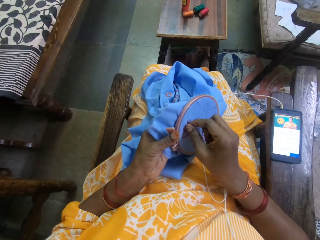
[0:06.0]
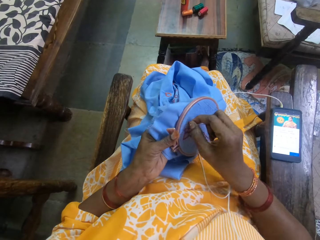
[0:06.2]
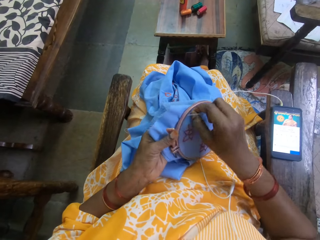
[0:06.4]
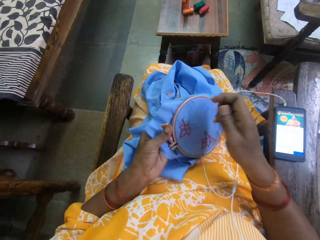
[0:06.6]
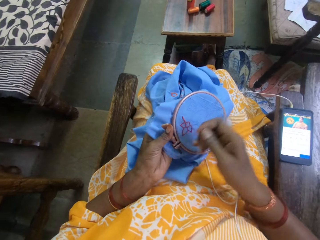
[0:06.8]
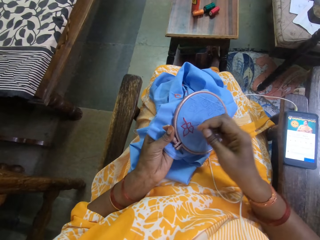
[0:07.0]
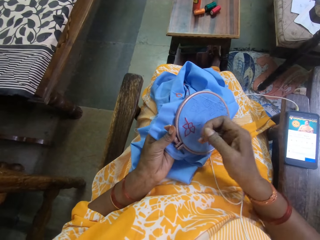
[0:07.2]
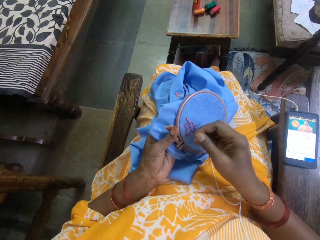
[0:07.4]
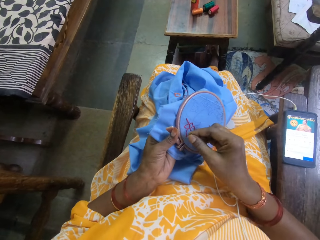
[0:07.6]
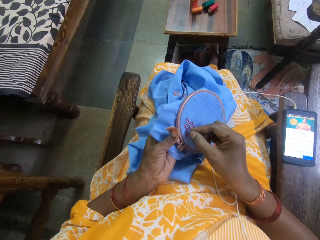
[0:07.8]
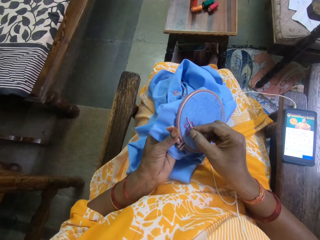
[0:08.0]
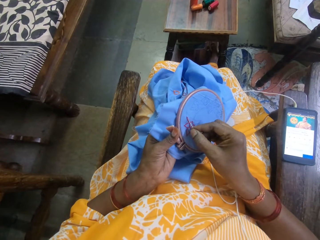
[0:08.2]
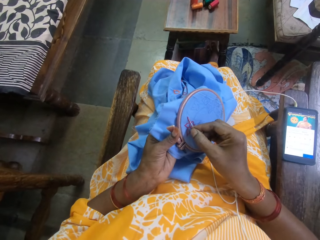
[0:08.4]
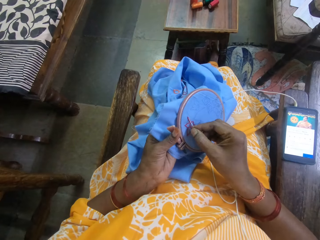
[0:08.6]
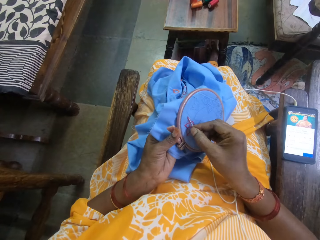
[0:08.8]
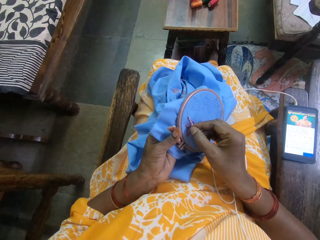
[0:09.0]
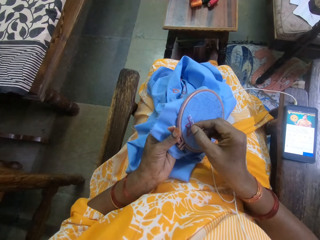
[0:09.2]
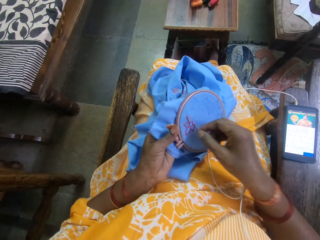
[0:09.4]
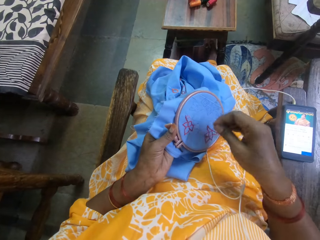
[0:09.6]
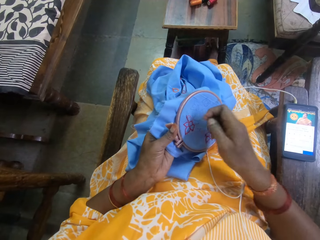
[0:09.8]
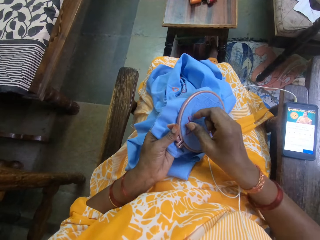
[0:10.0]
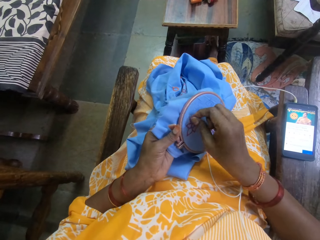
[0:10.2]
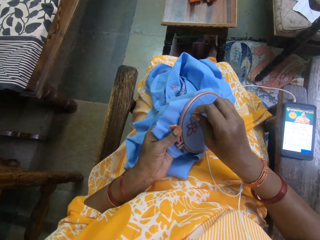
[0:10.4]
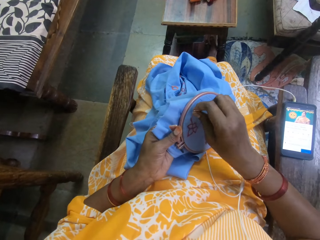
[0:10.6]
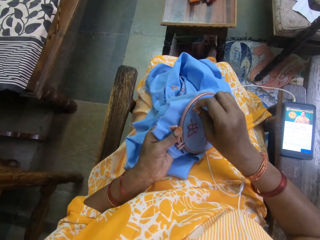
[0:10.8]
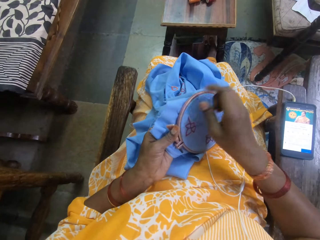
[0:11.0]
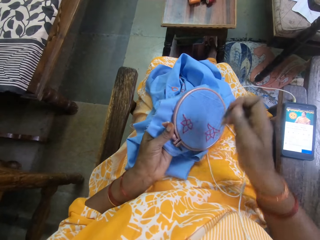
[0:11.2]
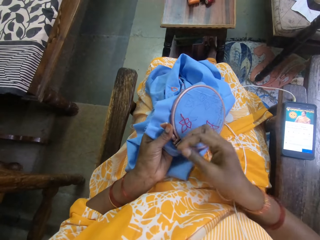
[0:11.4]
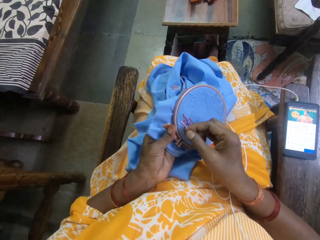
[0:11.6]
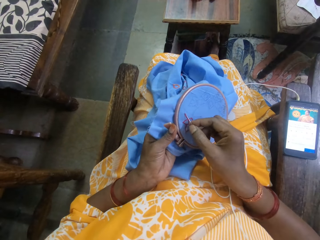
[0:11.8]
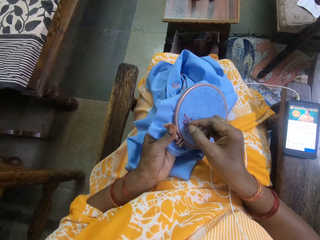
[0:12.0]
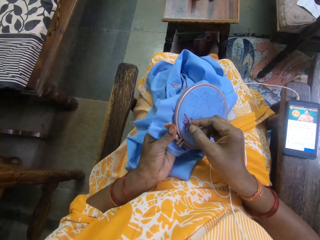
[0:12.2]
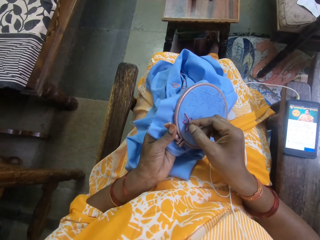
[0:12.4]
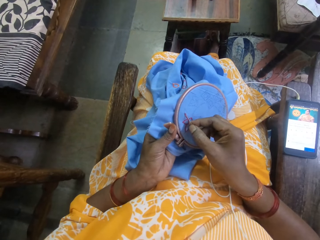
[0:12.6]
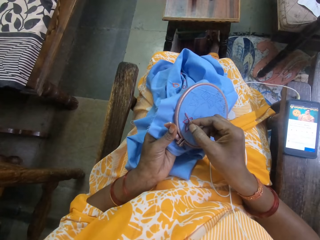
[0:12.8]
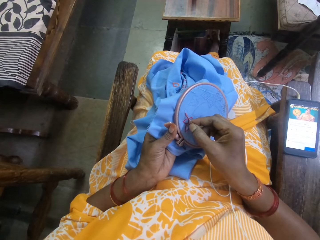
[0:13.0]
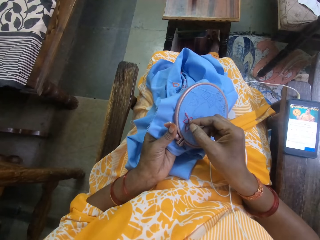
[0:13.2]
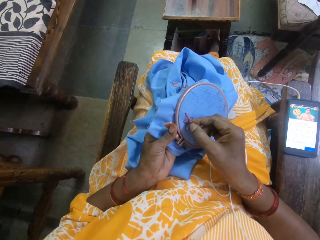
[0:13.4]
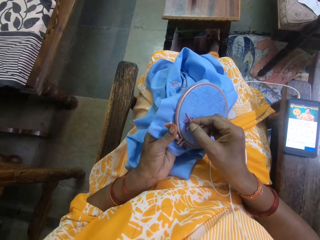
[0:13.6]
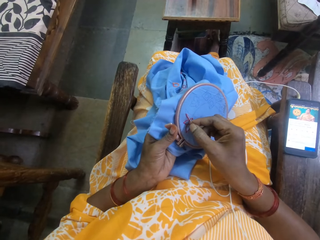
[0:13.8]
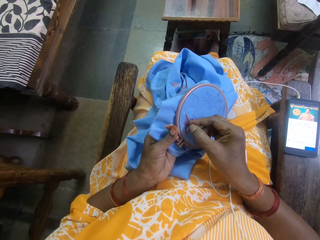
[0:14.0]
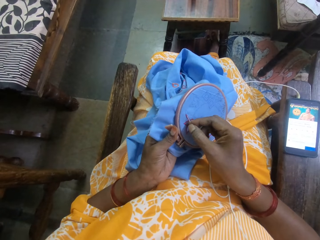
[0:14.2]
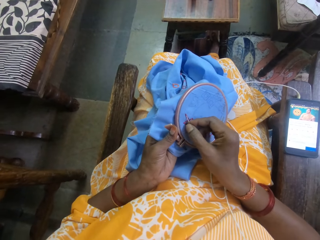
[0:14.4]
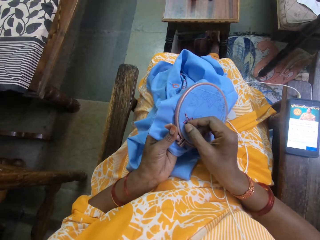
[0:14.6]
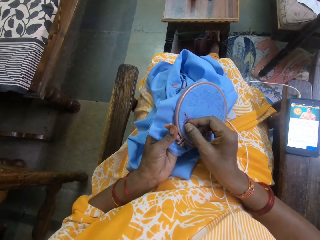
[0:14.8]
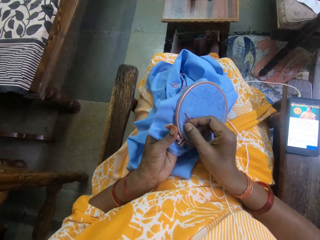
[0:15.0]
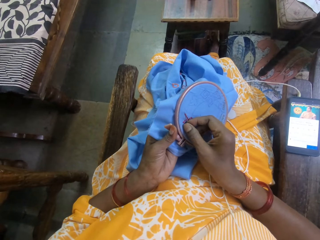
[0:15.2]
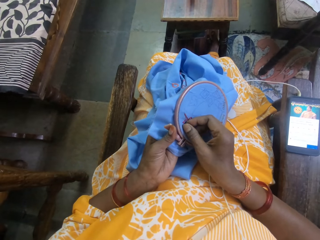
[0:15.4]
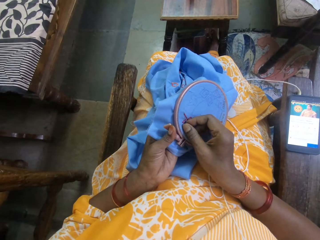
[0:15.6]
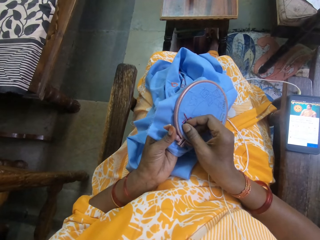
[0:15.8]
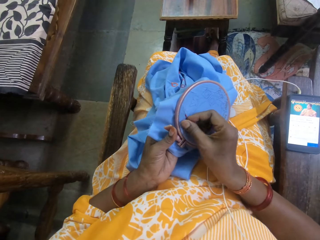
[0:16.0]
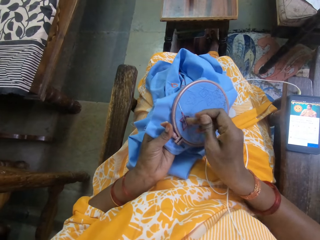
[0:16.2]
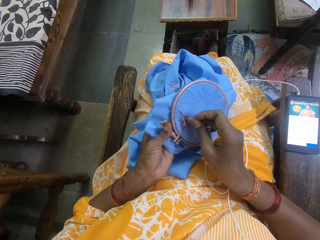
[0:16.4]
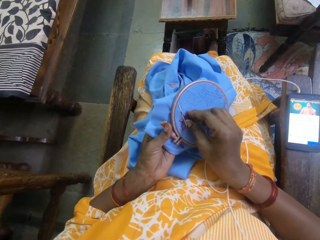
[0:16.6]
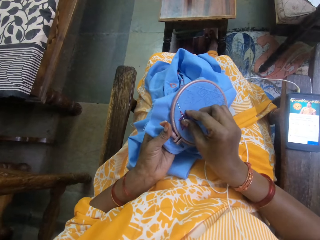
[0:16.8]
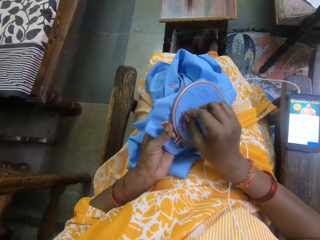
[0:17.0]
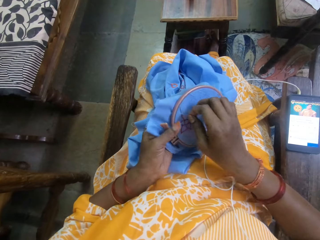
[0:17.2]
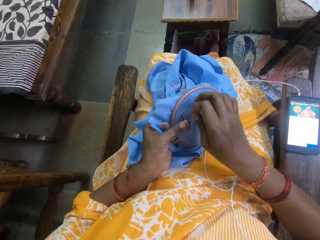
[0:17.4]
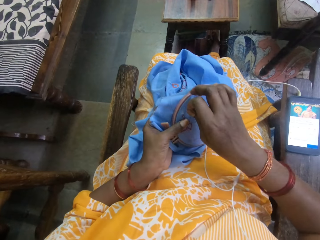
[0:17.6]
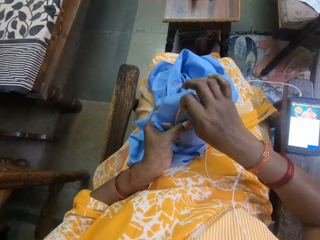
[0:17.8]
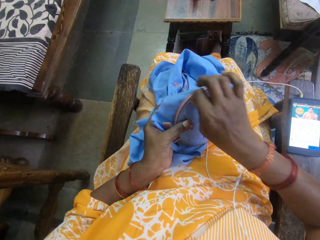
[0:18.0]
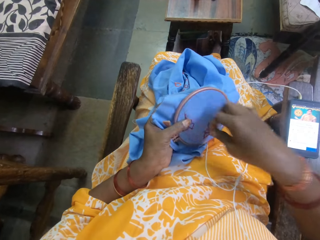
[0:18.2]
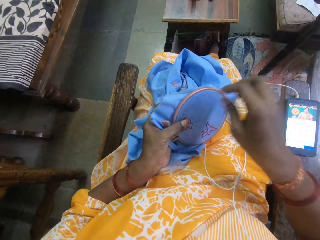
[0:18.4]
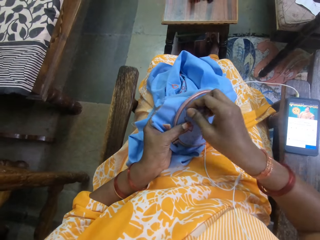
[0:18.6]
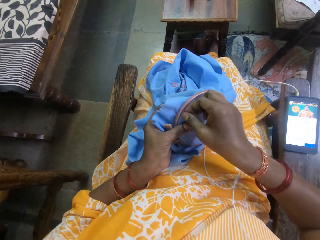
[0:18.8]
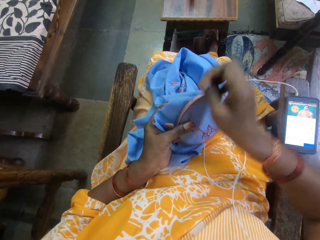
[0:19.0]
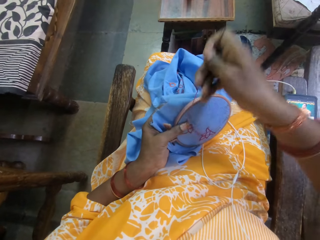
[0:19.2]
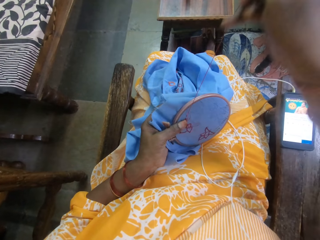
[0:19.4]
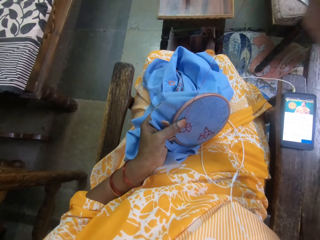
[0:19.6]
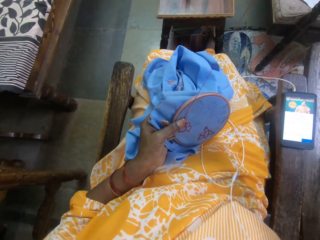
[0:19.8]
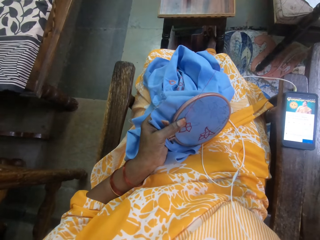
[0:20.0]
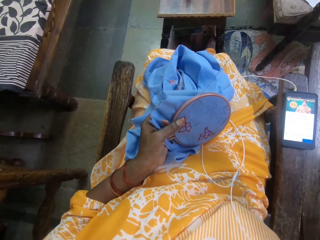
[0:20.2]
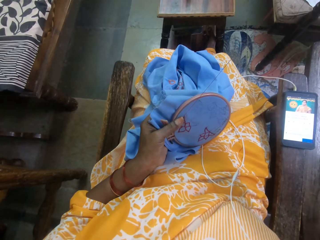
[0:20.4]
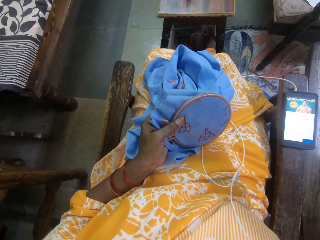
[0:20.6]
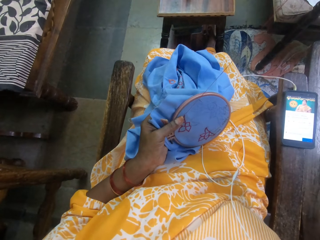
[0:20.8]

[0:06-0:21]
The camera wearer embroiders the fabric with the needle and thread in her right hand. She pulls the thread. She sews the cloth with the needle. She pulls the thread.

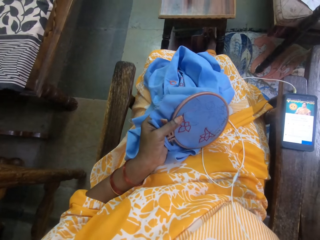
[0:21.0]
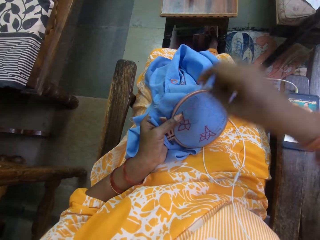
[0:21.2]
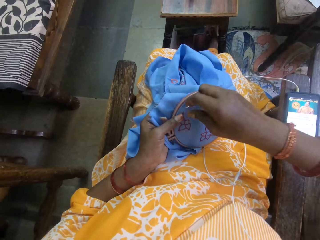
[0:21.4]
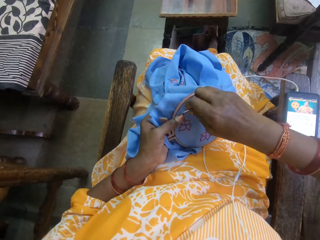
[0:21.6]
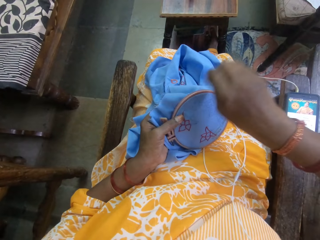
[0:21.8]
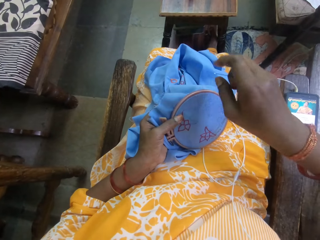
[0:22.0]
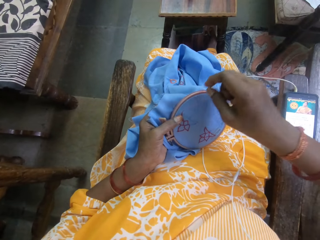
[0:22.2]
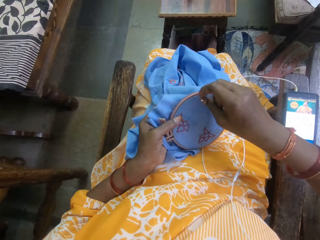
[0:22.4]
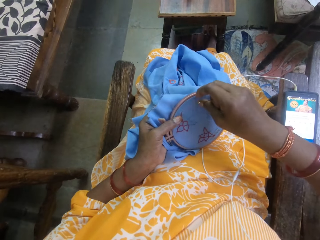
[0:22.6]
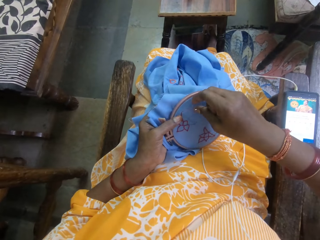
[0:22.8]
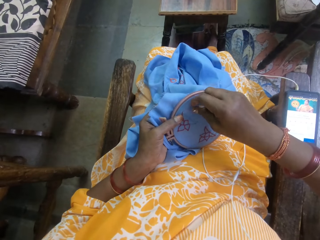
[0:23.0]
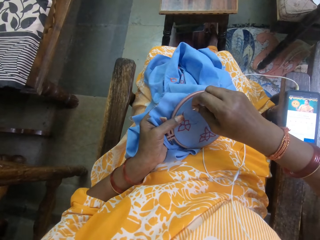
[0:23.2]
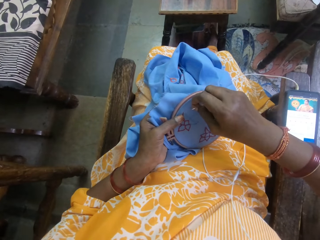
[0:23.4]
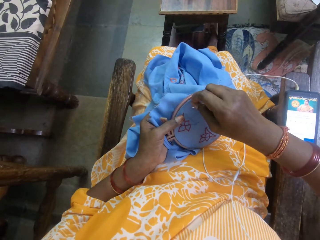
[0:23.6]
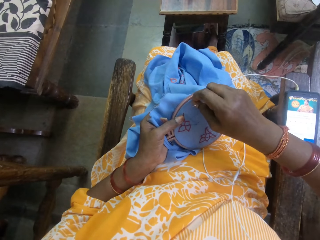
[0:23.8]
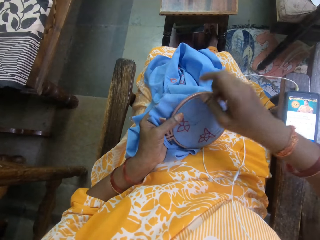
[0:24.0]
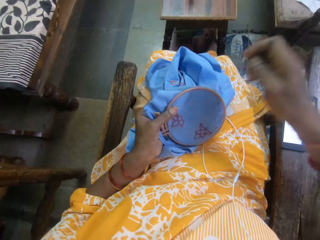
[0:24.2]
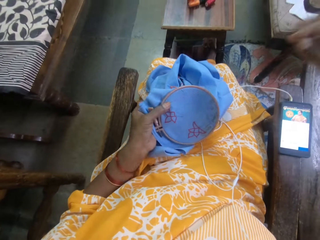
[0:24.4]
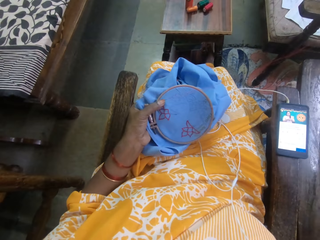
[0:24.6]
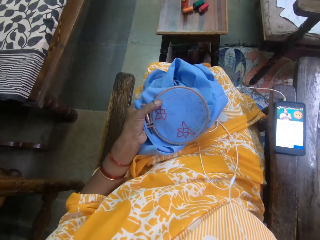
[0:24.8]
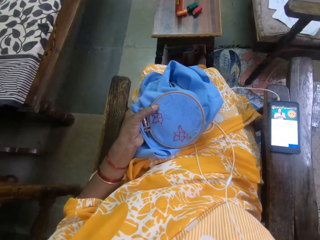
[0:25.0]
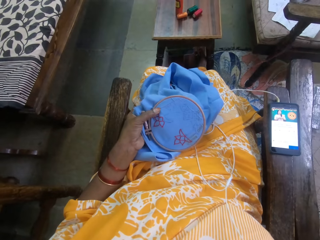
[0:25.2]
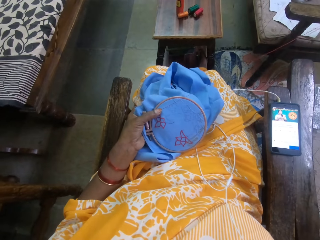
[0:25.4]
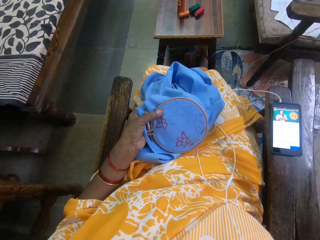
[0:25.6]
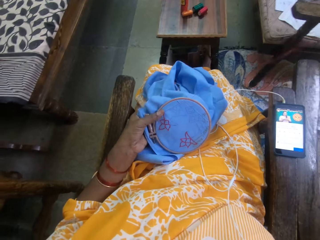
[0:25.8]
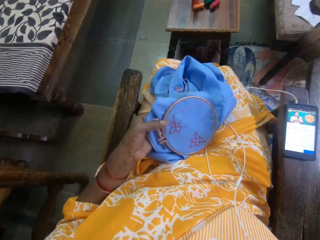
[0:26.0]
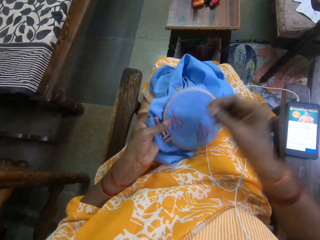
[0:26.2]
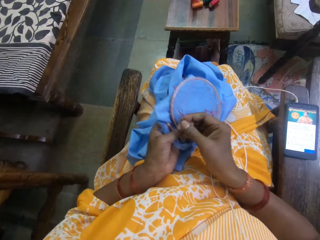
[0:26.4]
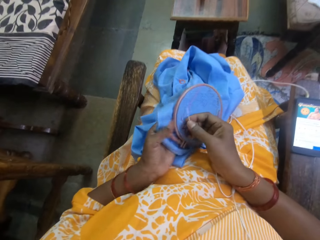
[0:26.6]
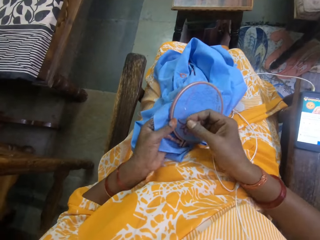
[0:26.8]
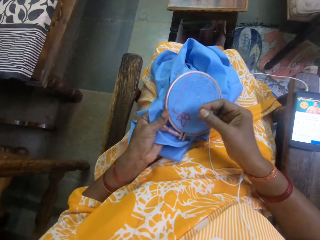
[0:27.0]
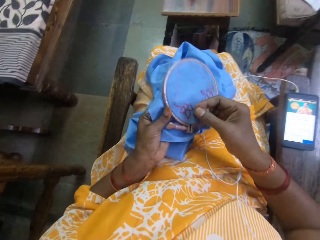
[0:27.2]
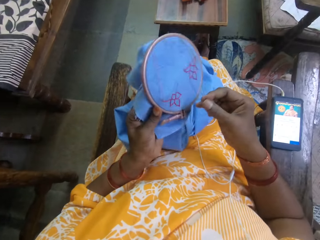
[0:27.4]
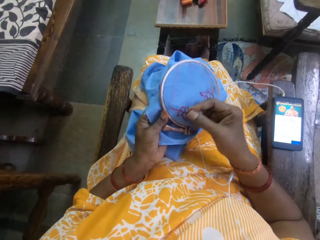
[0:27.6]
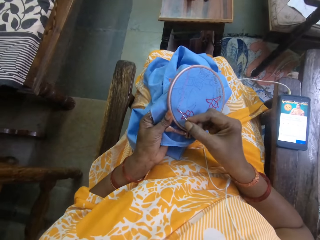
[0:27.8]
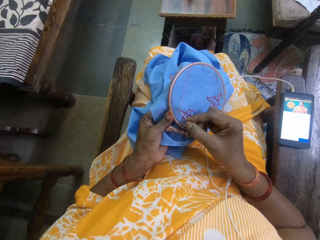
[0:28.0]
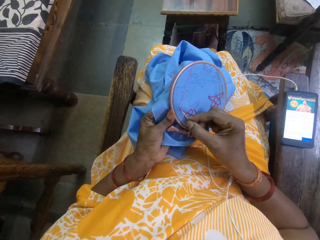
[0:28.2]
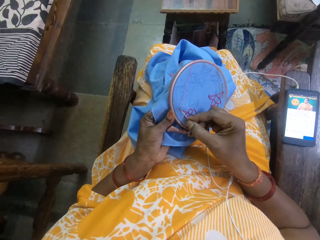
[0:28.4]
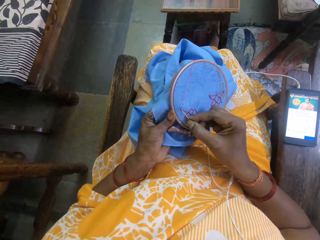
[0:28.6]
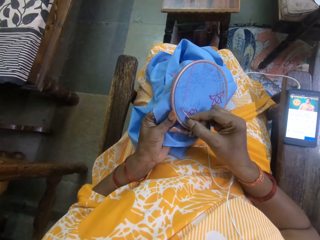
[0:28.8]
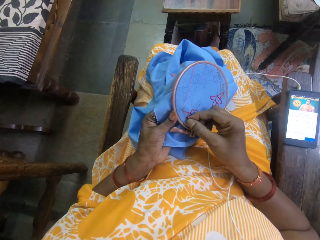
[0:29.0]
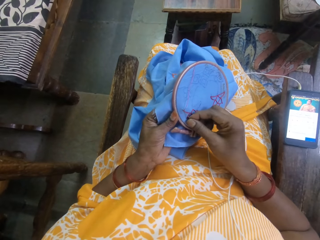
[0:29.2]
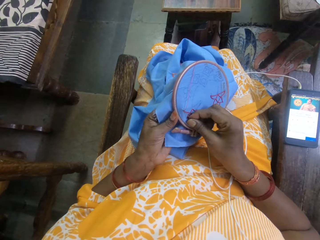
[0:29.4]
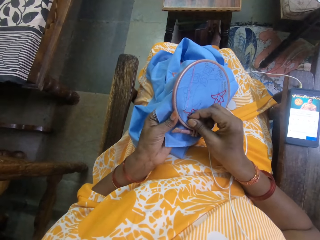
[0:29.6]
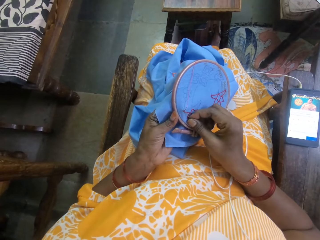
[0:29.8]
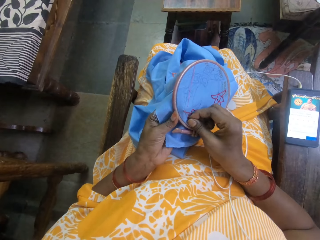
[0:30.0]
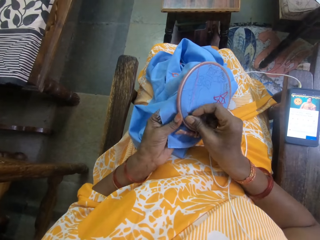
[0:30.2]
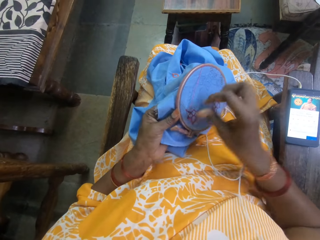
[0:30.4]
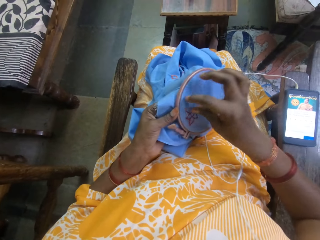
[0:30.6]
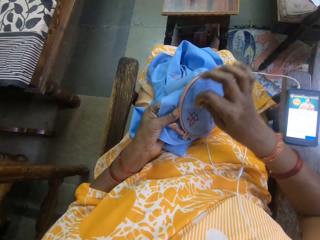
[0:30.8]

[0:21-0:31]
The camera wearer sews the cloth with a needle.
